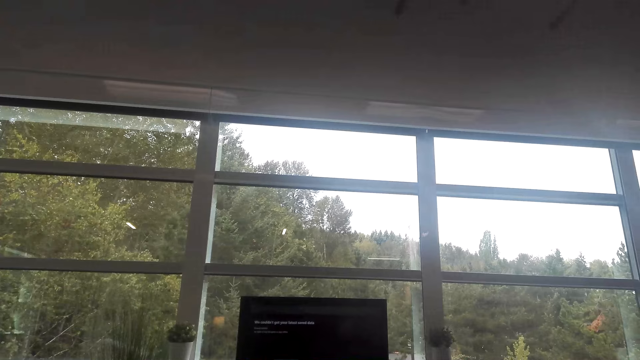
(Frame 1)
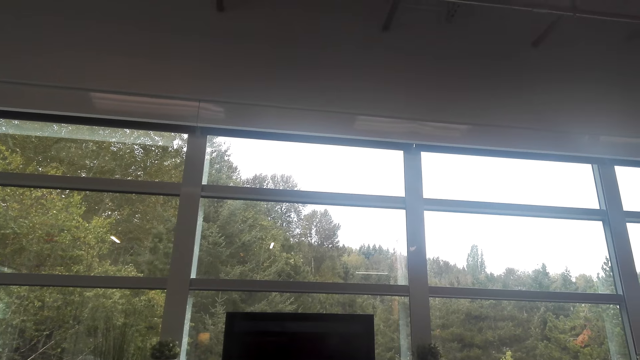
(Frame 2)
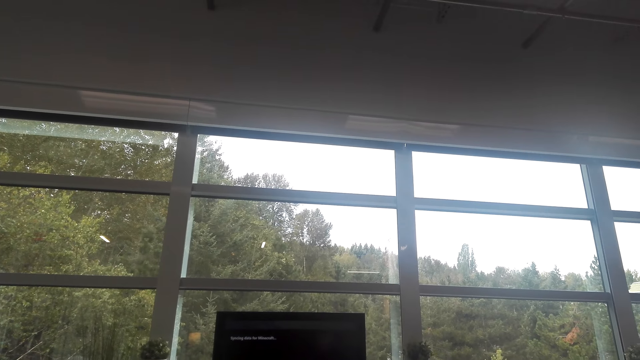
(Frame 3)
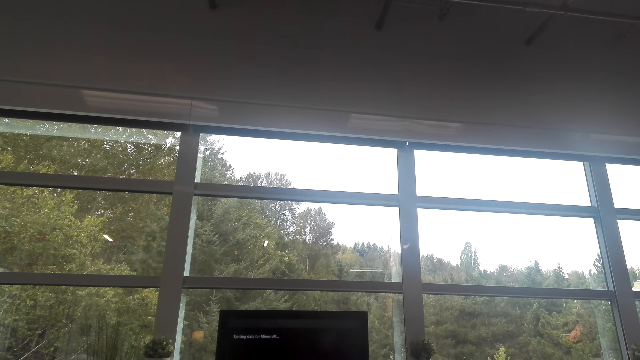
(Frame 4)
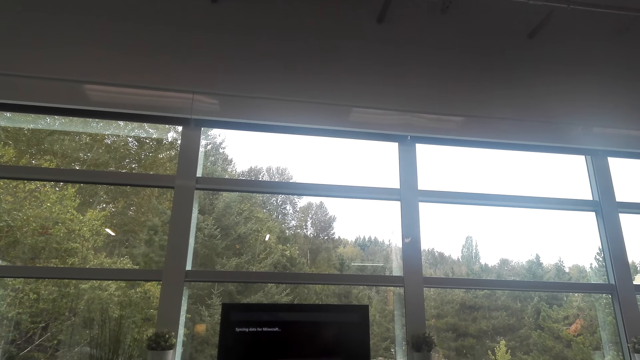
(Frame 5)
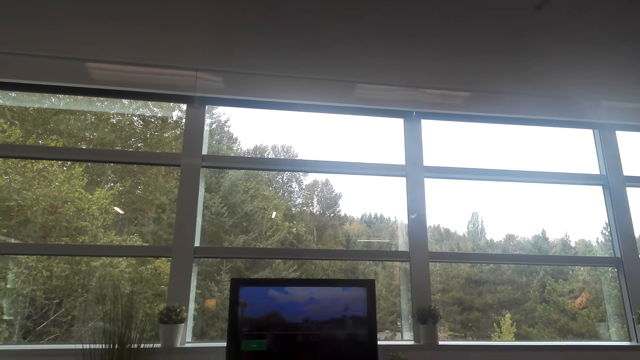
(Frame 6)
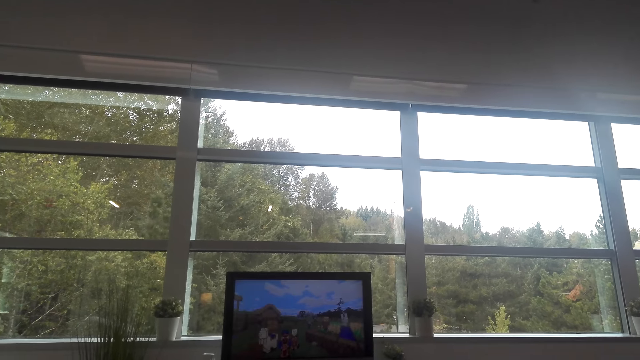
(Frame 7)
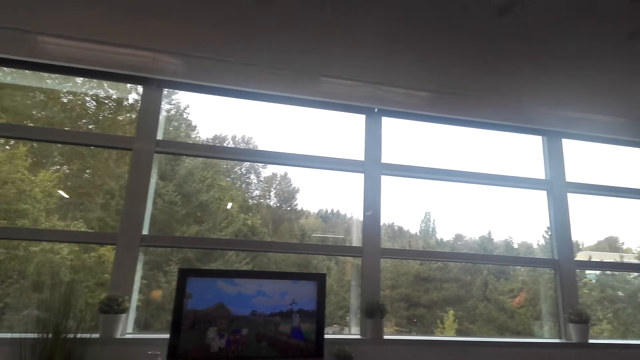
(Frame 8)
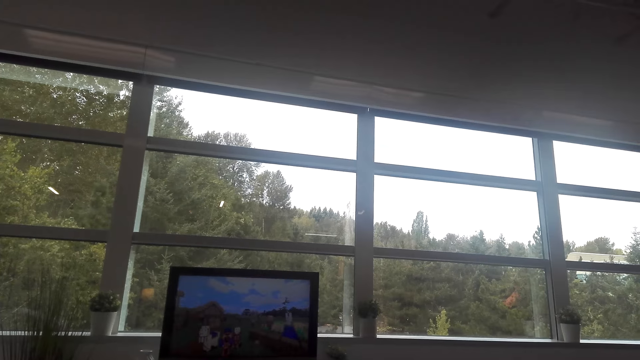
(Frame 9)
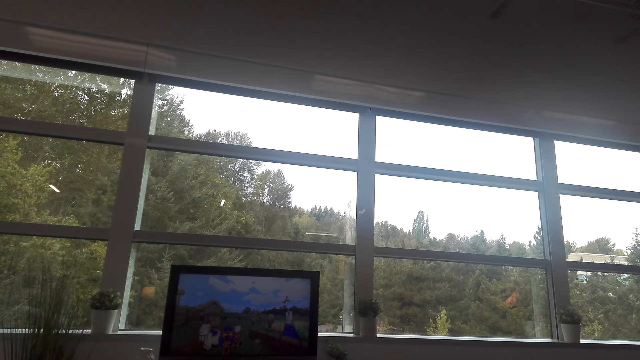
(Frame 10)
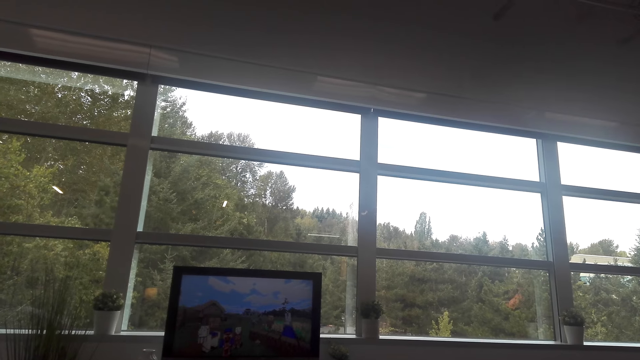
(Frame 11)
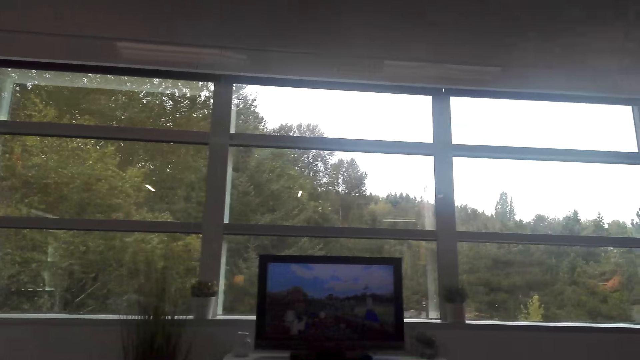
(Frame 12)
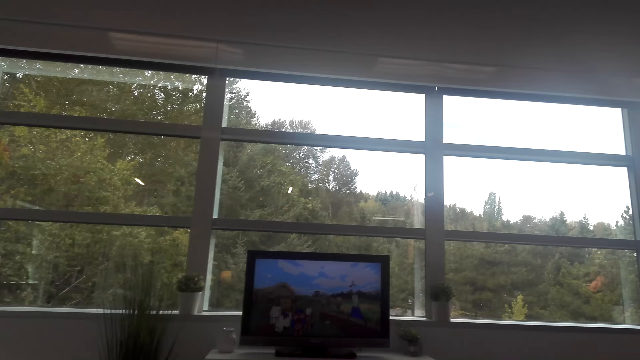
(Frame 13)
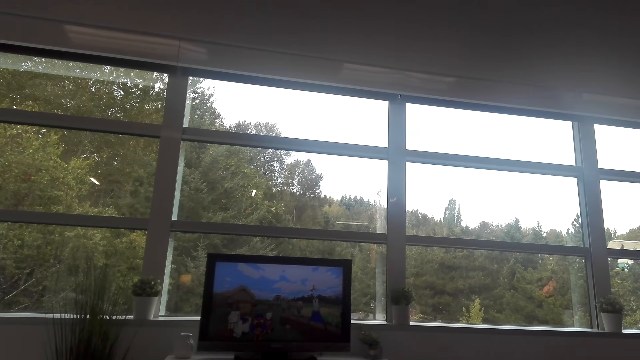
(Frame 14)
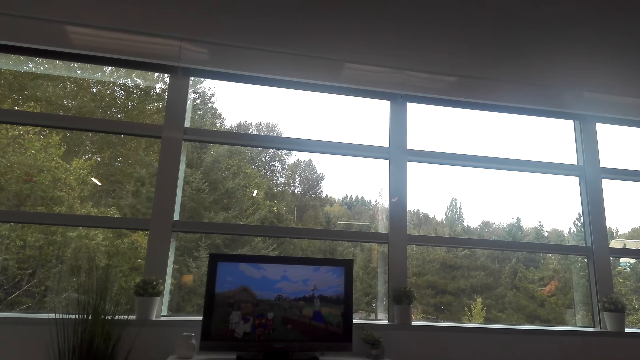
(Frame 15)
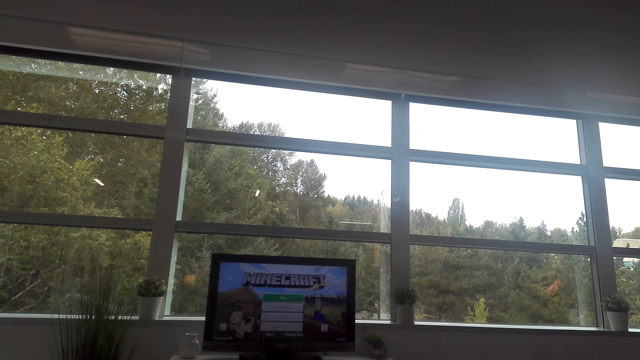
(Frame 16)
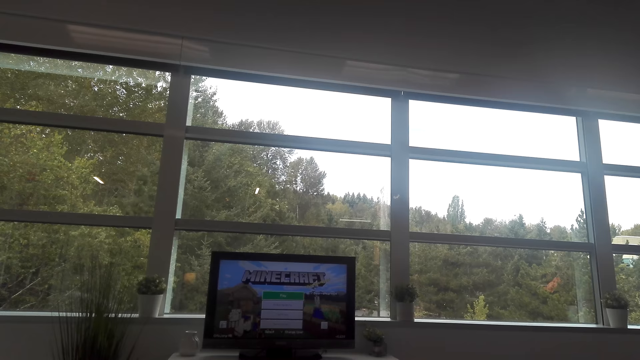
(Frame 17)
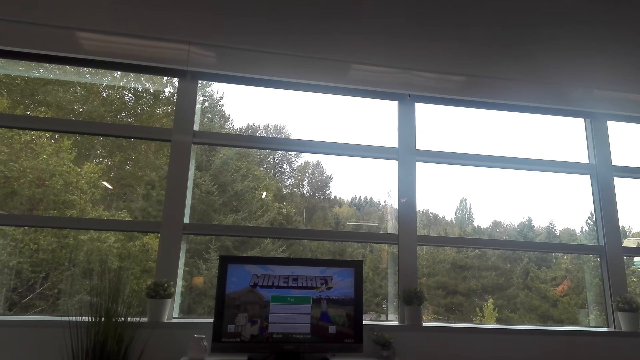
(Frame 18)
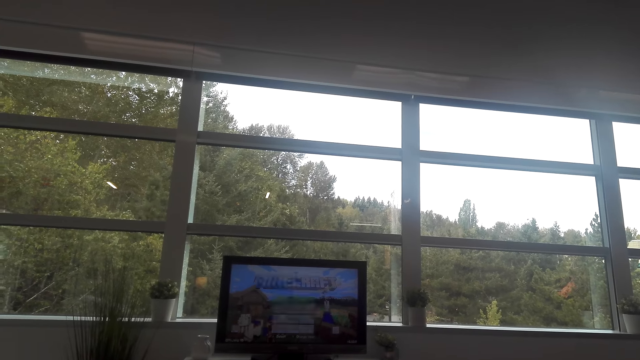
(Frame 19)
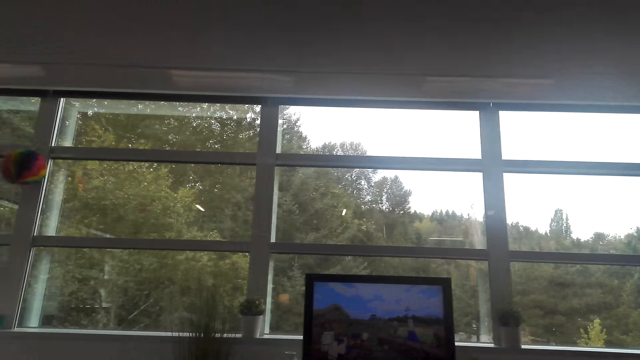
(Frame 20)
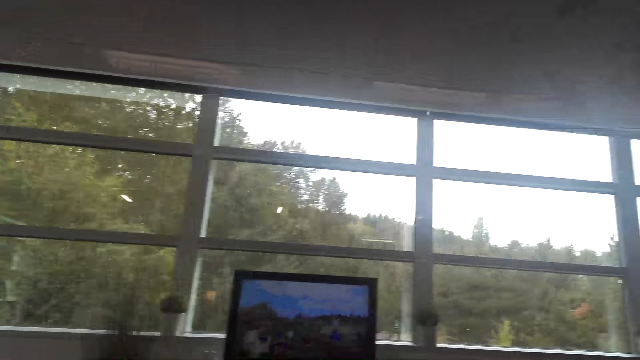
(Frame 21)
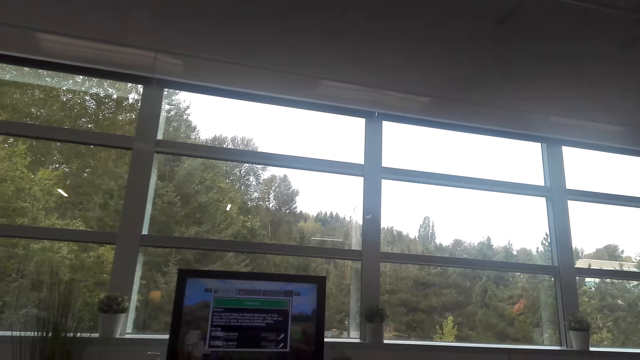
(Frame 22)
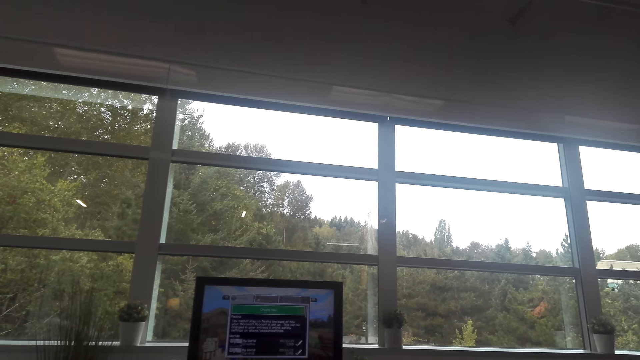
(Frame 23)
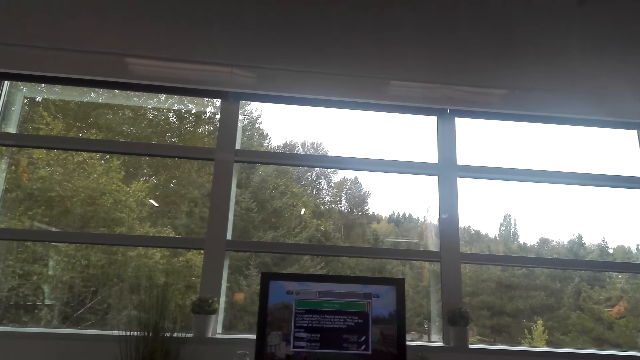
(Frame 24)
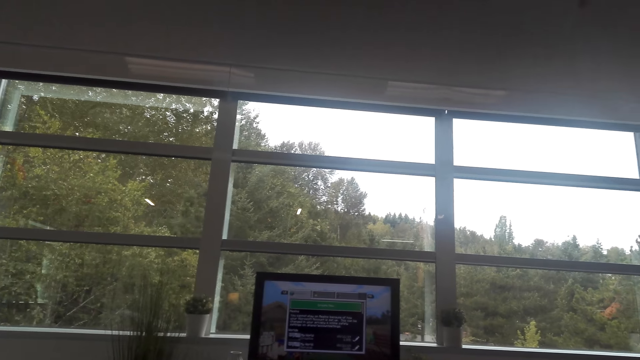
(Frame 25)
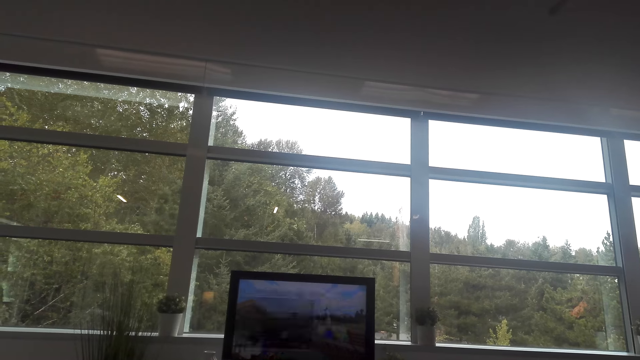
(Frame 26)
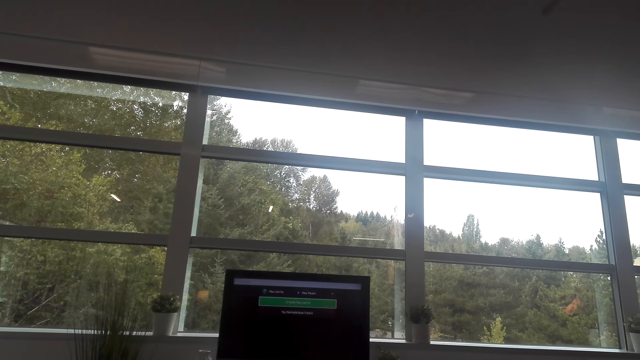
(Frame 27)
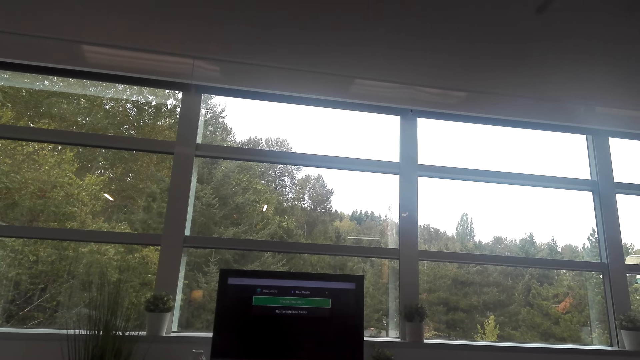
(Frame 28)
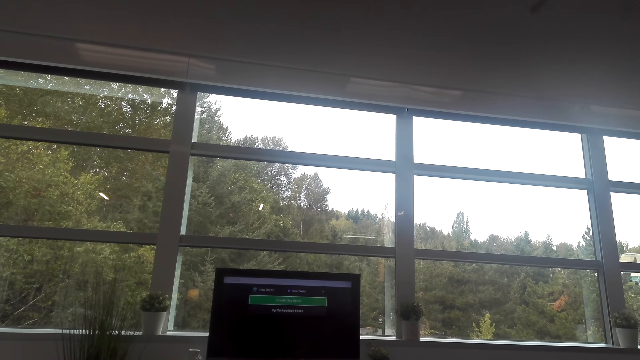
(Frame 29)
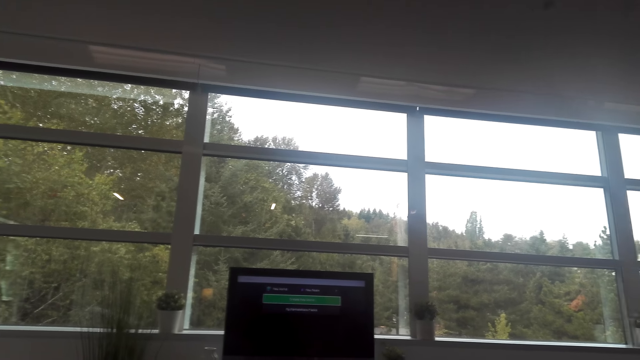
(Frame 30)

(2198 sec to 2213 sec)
The camera wearer watches the television.

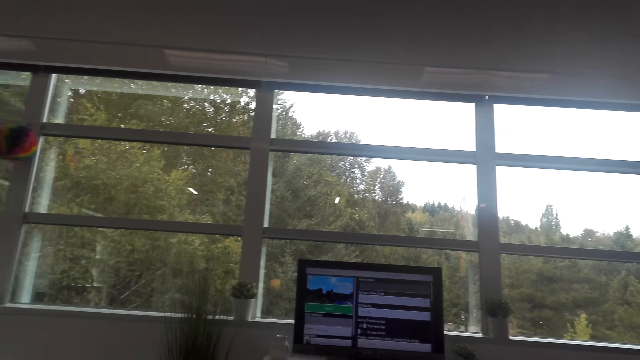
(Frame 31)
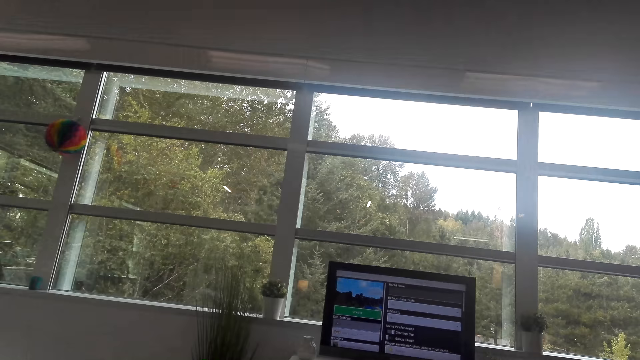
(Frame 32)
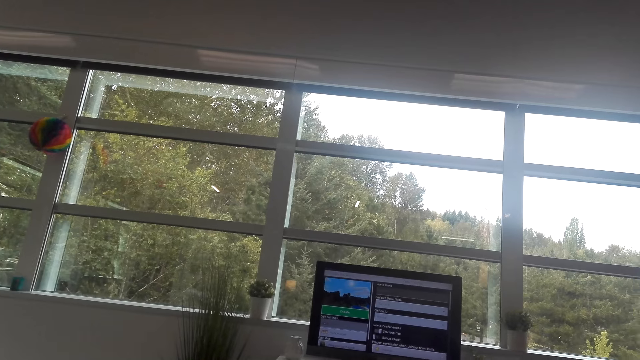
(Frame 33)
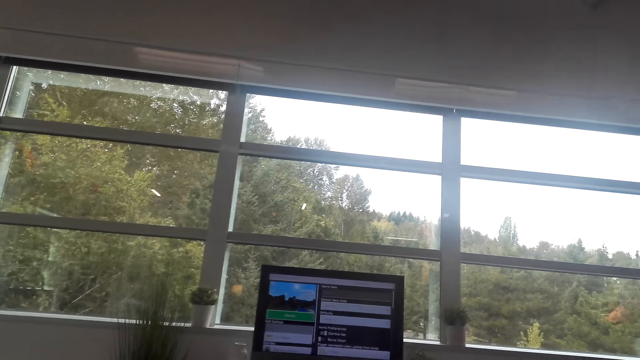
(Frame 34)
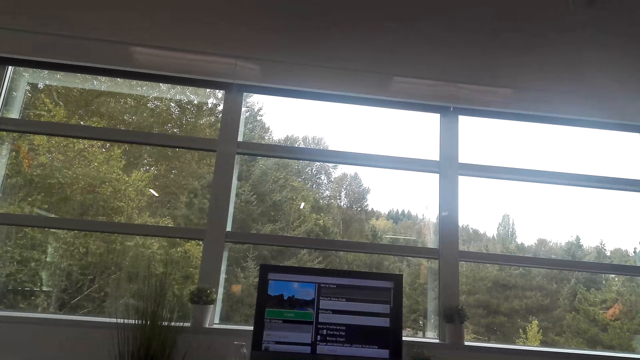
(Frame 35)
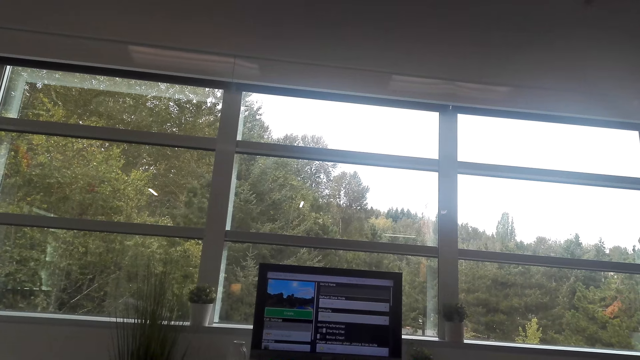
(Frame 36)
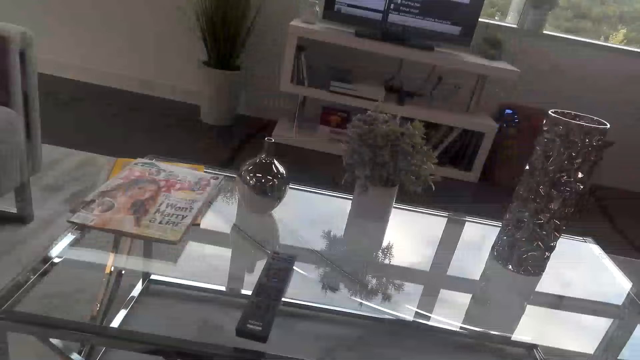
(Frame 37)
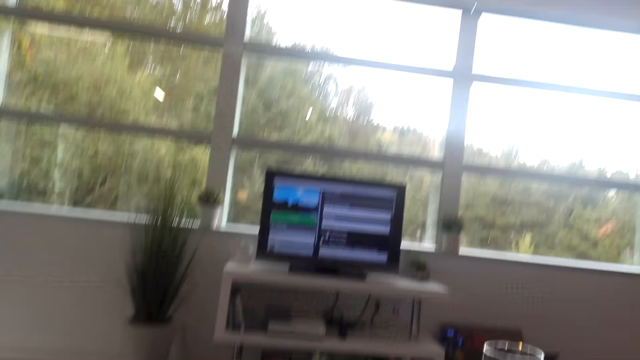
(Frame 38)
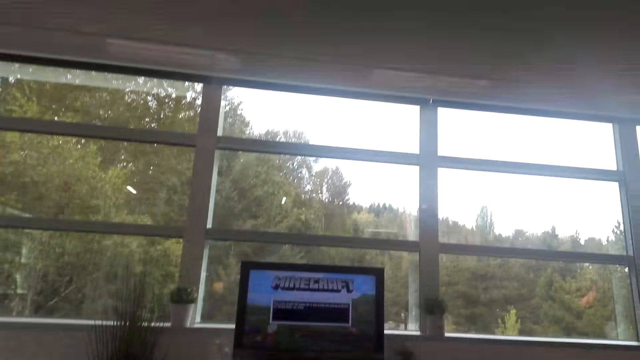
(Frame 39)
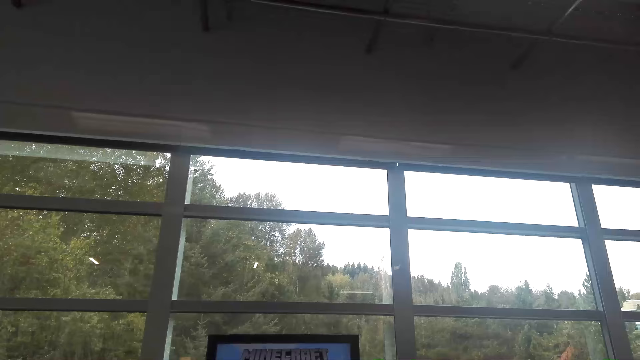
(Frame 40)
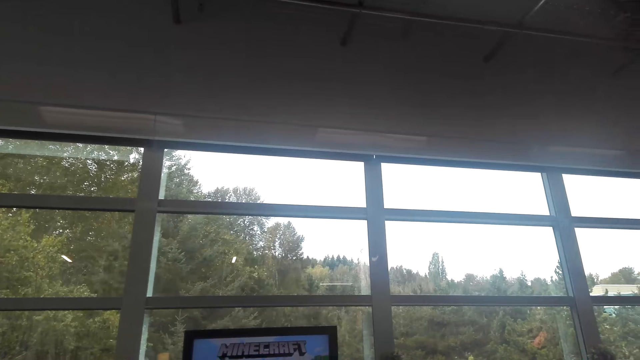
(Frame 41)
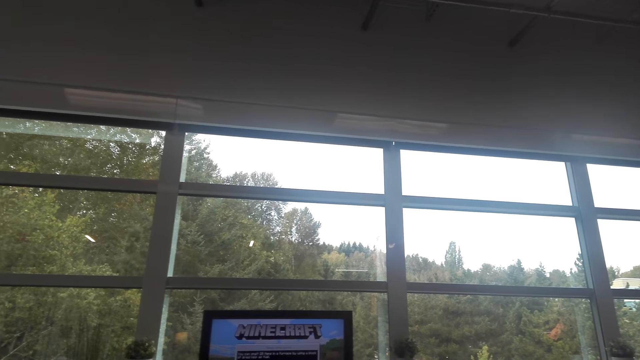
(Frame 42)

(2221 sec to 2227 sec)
The camera wearer looks around.
